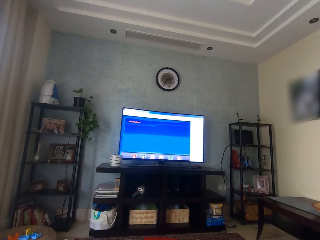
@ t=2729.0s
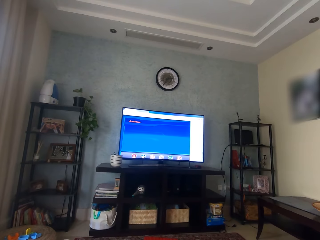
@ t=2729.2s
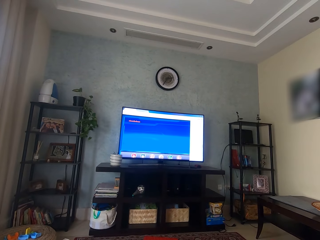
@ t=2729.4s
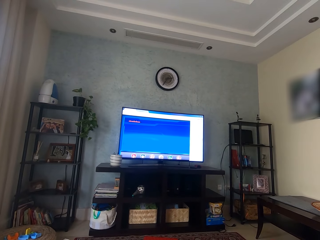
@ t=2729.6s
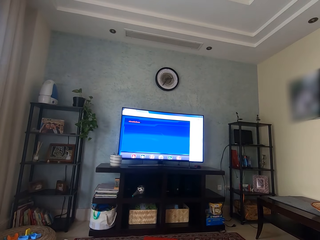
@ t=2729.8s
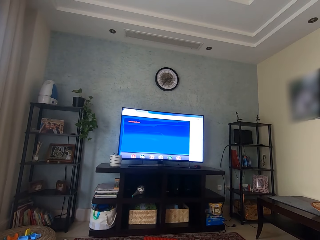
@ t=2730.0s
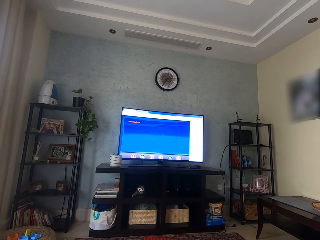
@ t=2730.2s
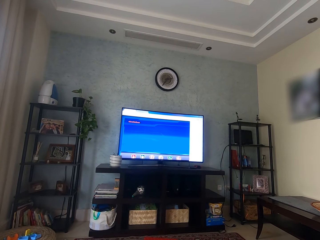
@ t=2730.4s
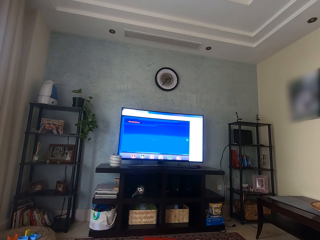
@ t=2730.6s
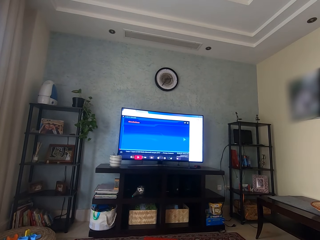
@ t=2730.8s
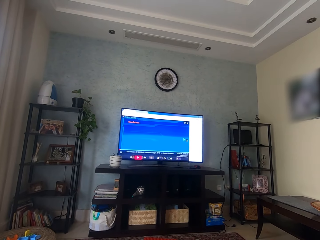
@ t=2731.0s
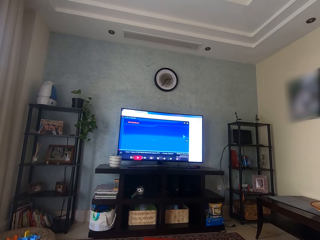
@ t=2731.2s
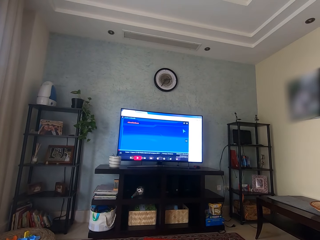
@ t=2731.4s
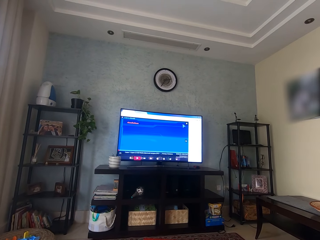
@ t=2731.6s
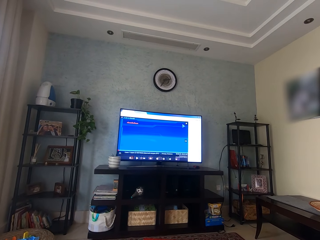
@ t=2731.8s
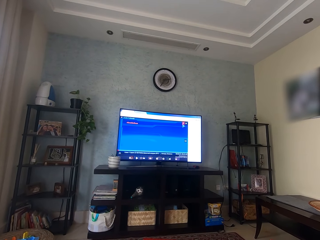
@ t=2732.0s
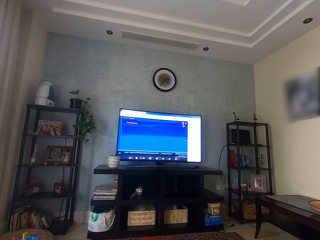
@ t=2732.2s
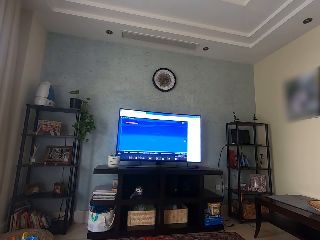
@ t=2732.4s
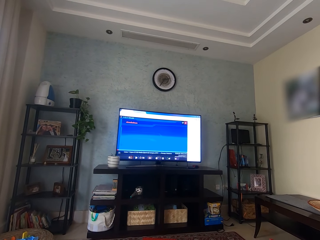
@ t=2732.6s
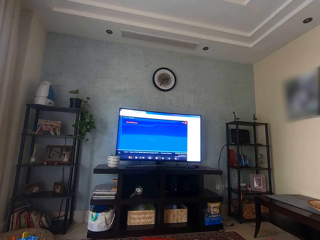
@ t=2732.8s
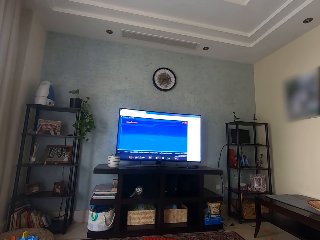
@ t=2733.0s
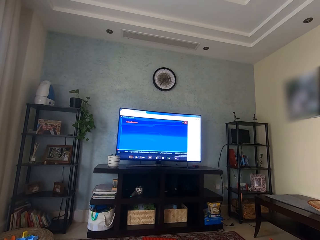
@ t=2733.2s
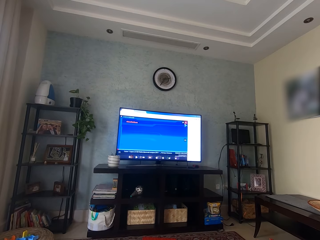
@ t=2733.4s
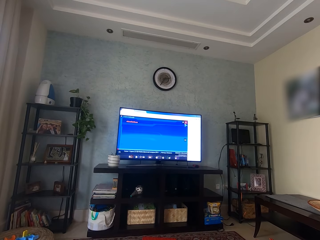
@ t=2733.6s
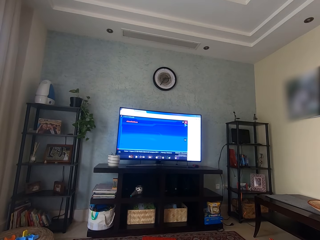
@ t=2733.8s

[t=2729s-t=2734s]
The camera wearer watches TV.

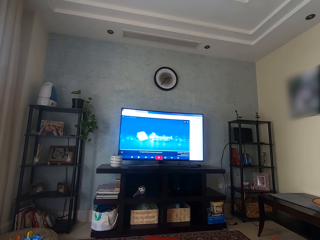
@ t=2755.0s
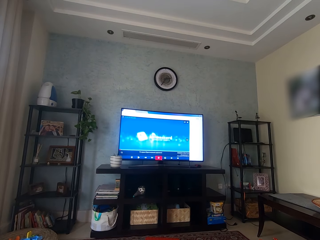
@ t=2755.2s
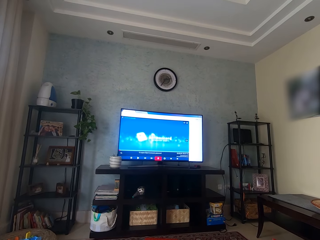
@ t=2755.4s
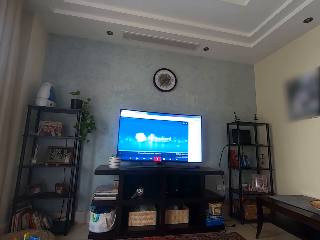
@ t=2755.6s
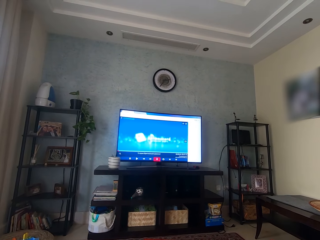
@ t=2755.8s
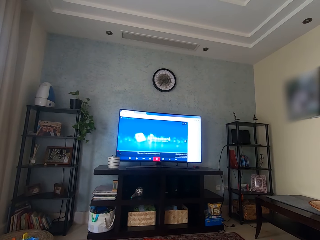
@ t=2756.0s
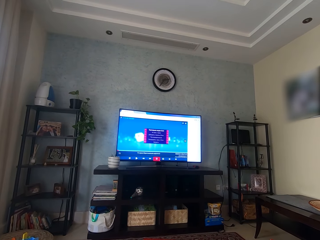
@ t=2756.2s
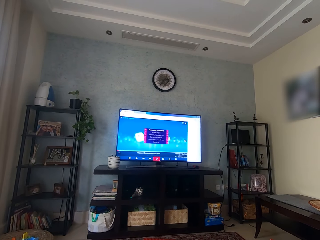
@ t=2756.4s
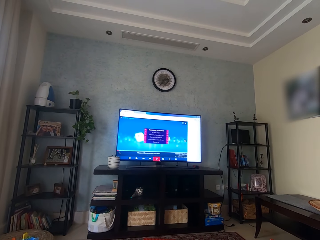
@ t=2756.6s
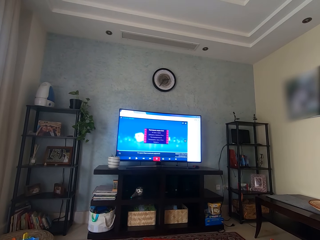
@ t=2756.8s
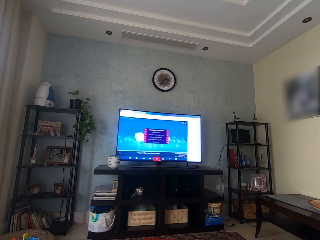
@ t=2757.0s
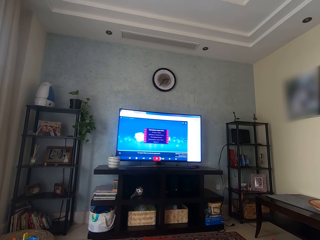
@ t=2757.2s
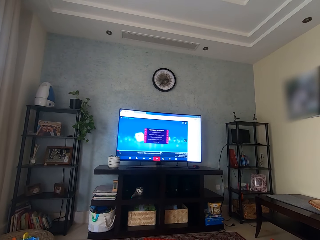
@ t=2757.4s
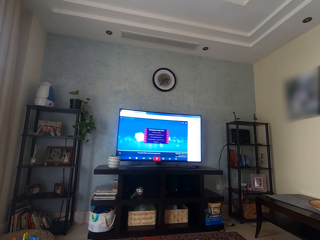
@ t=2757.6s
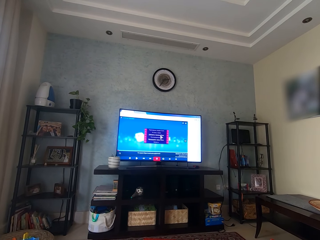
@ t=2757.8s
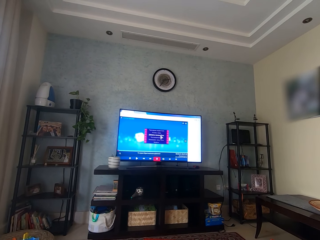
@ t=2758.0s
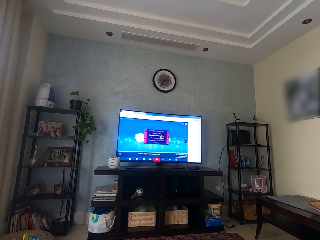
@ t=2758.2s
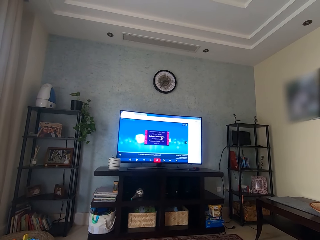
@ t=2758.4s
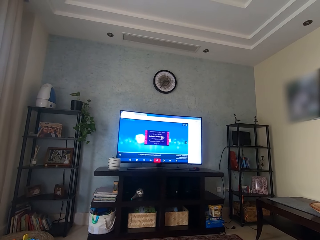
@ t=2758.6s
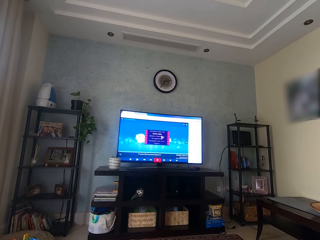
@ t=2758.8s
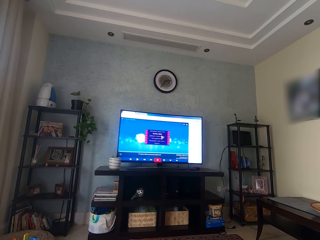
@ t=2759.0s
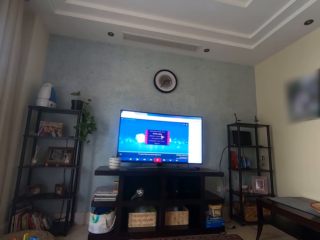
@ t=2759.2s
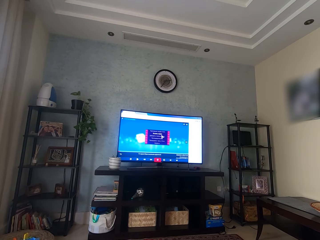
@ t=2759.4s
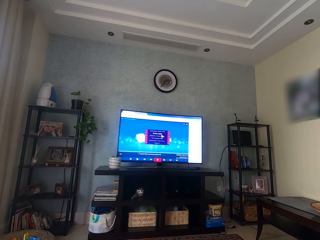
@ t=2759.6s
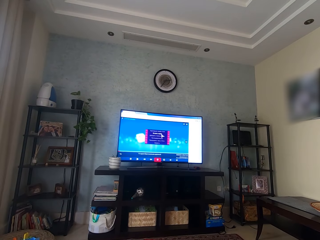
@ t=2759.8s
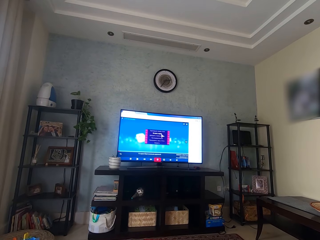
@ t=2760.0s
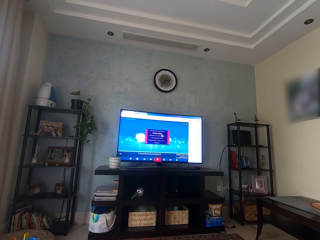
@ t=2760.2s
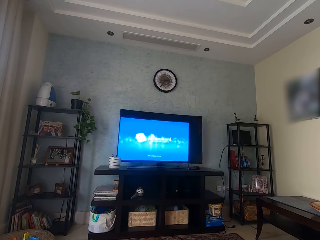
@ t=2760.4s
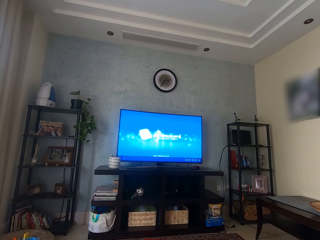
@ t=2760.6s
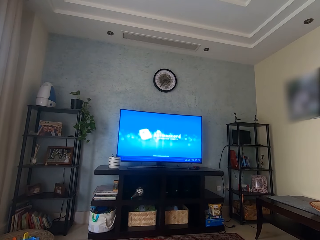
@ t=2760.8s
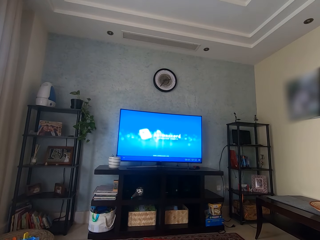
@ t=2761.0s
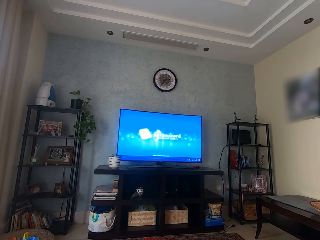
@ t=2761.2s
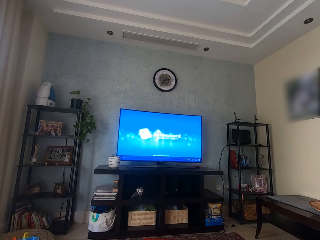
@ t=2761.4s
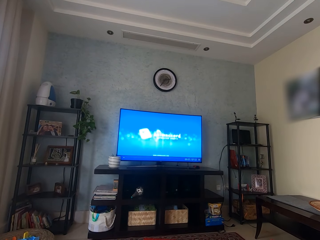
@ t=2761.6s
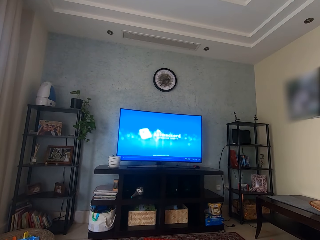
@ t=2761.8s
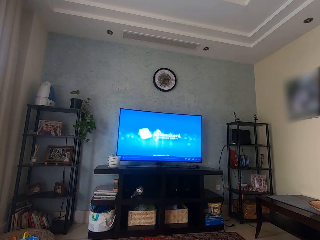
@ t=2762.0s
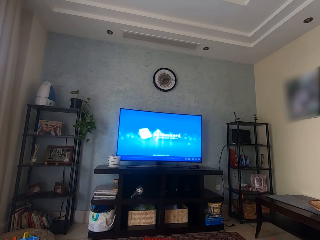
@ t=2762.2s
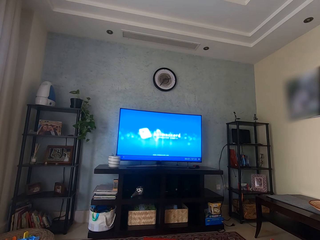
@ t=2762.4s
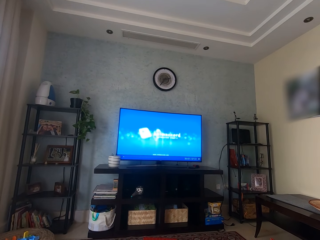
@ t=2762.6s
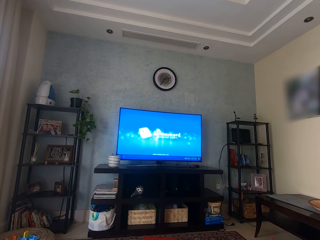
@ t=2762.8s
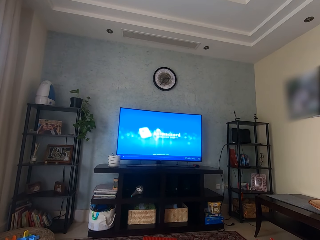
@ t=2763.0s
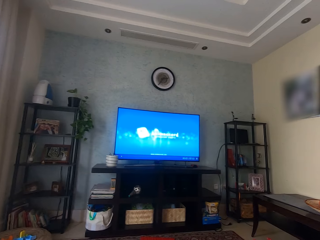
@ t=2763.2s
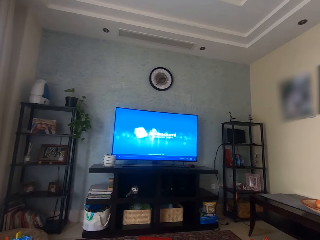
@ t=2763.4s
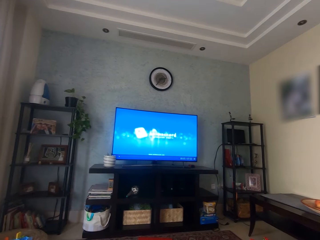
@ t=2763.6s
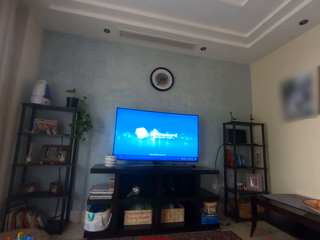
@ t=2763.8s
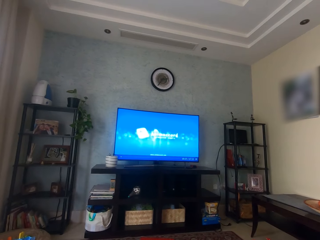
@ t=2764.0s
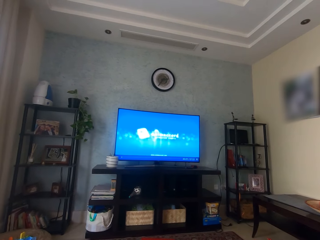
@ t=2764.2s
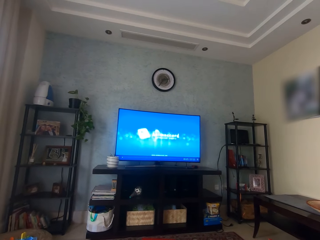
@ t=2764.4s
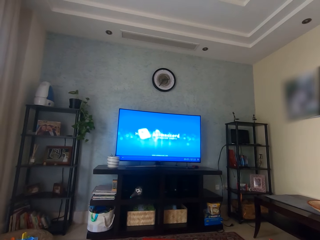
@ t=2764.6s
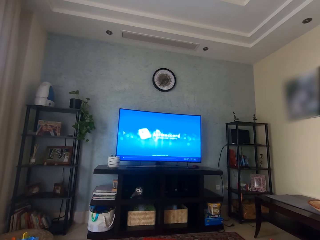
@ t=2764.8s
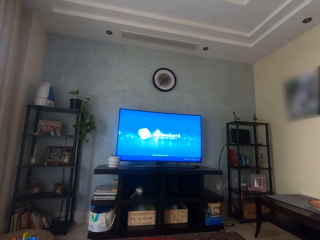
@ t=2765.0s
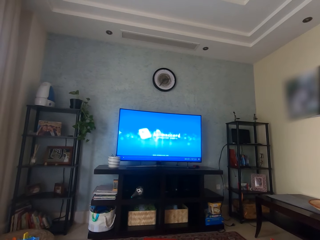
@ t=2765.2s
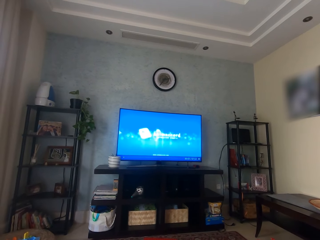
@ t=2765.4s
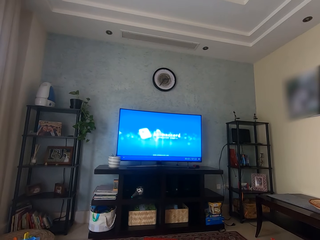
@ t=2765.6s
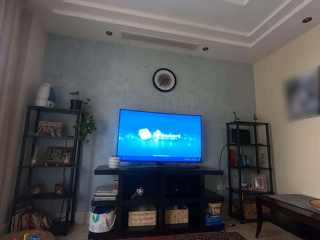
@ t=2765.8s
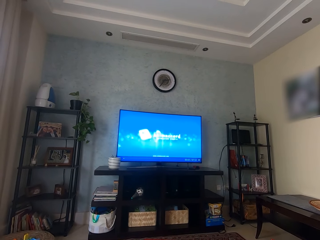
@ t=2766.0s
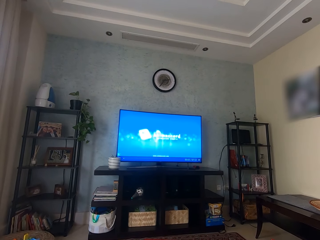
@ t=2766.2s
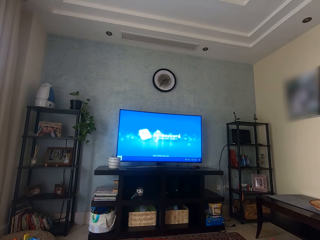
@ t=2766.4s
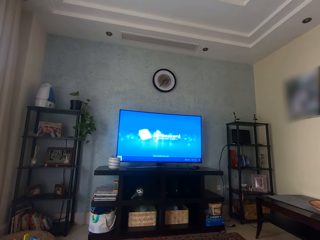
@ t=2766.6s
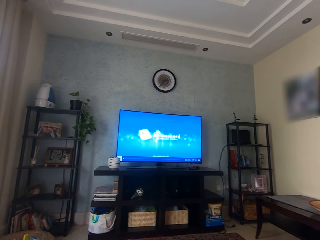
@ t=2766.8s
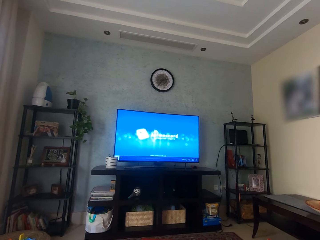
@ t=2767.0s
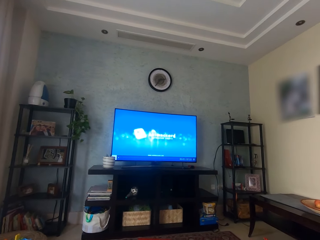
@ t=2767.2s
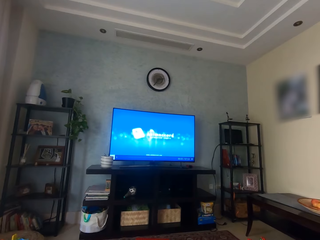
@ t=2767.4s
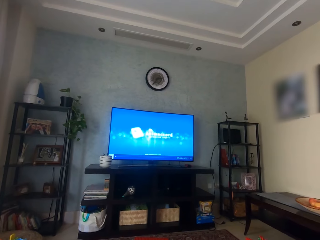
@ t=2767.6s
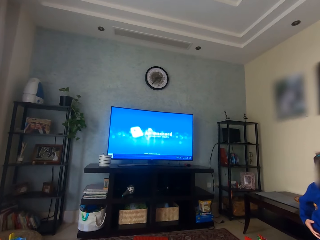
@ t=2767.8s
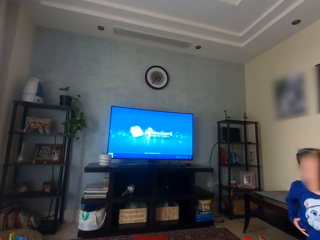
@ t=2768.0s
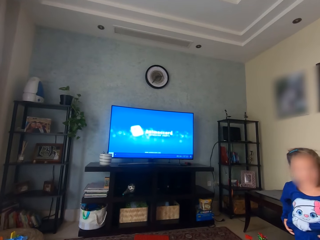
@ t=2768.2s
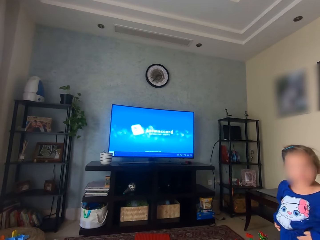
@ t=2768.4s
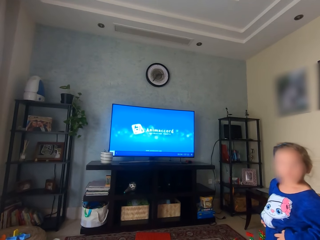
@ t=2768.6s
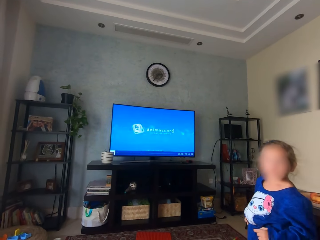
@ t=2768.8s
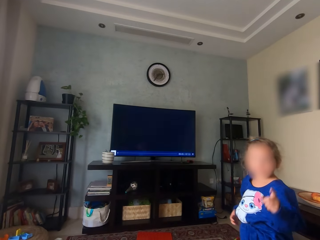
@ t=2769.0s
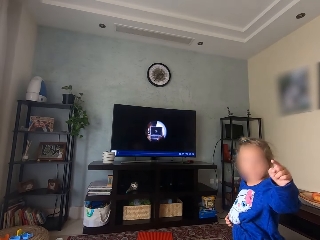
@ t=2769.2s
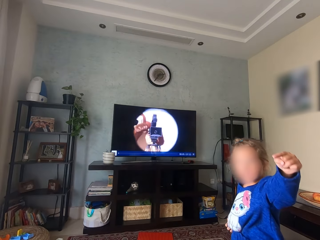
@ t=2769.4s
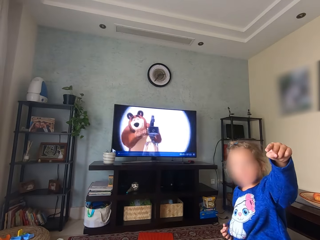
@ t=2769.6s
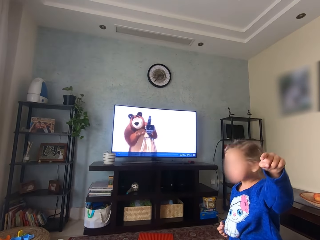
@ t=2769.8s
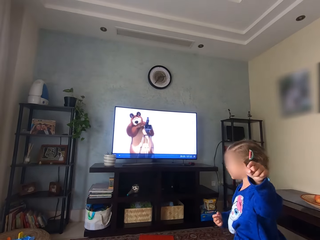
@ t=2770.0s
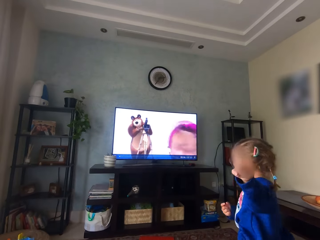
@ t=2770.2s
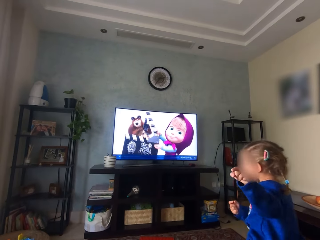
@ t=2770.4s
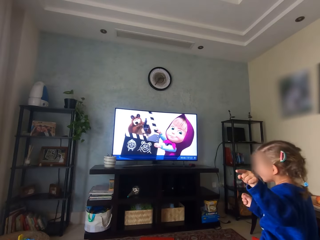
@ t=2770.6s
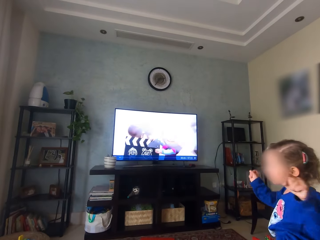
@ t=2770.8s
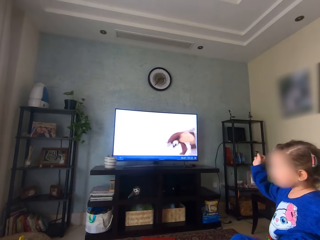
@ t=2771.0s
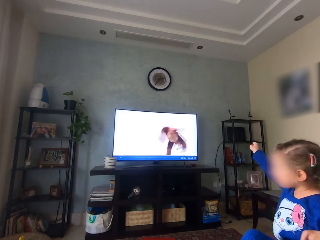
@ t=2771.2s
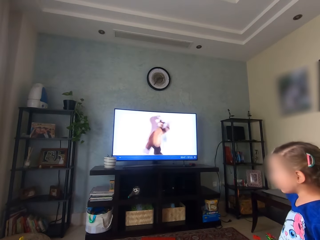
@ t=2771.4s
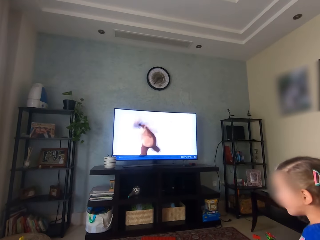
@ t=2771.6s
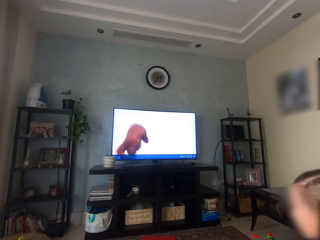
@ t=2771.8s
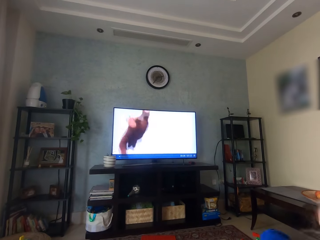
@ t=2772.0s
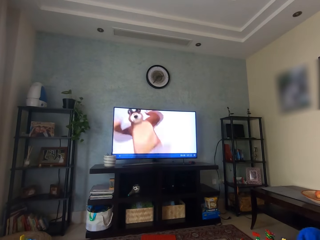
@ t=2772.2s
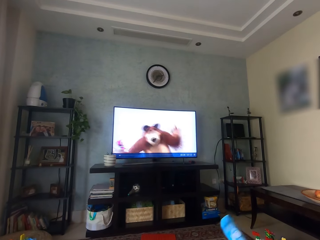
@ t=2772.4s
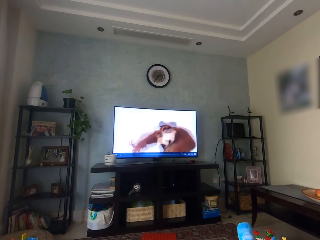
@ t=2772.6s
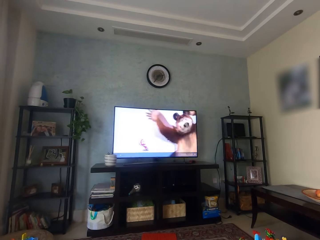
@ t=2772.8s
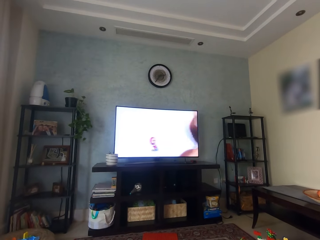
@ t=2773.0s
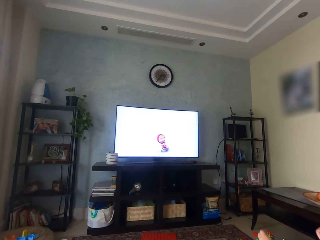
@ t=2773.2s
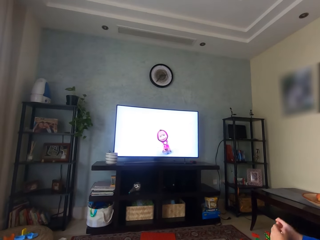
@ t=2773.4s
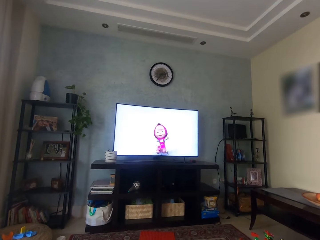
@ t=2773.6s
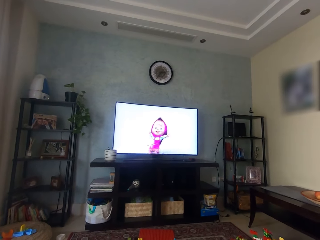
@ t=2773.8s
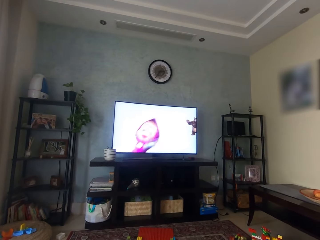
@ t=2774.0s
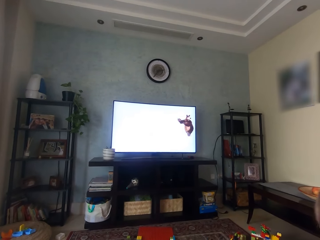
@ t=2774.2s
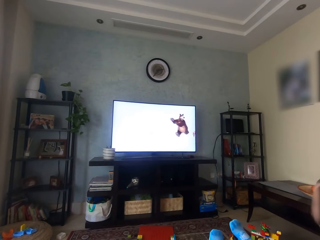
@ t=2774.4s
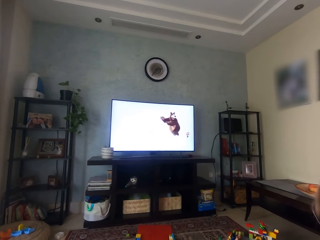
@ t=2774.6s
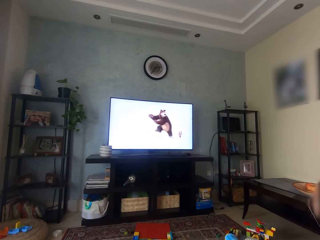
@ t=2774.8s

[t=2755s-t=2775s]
The camera wearer interacts with a girl. They watch TV. They interact with the girl. The girl walks around, points at the camera wearer, watches television, points at the television, and sits.
